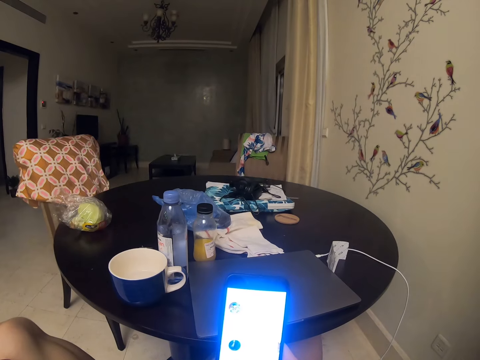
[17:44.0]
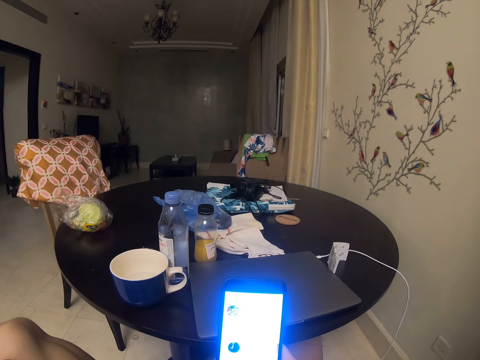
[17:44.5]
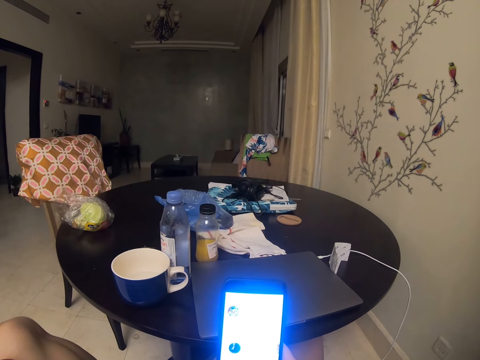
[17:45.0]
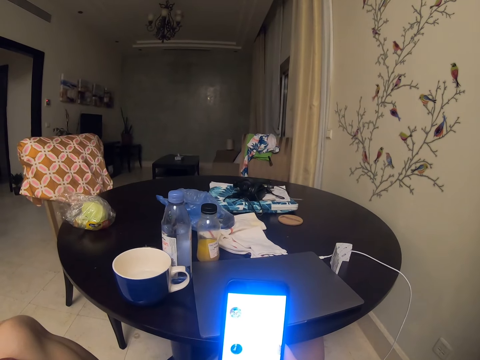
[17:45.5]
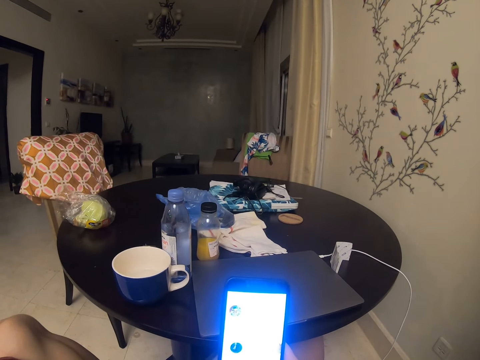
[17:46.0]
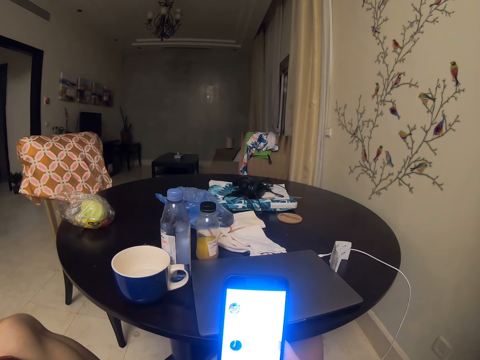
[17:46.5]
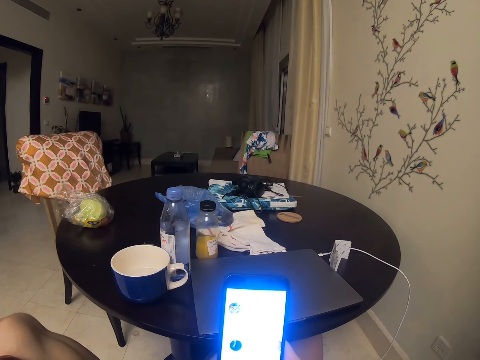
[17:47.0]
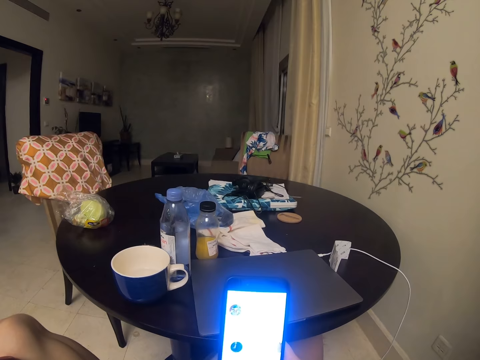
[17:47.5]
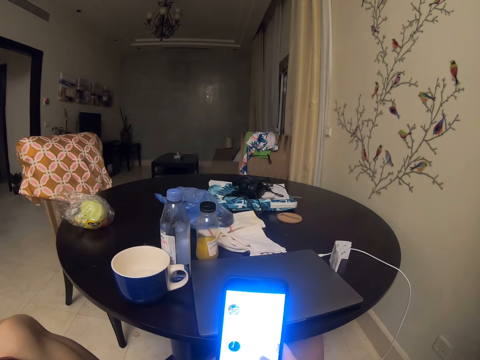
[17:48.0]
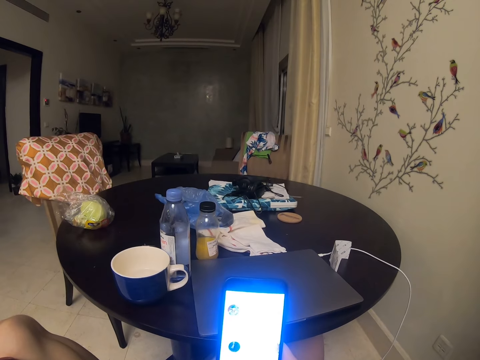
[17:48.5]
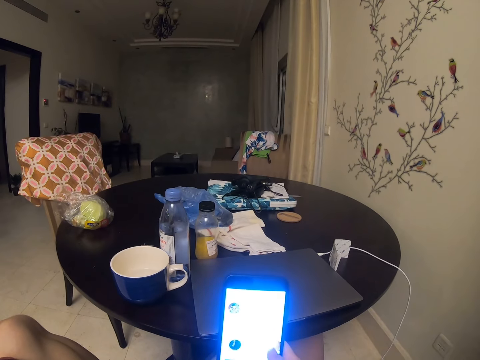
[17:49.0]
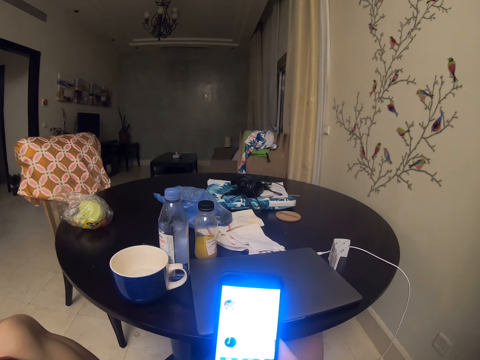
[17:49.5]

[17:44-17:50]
The camera wearer operates the phone.

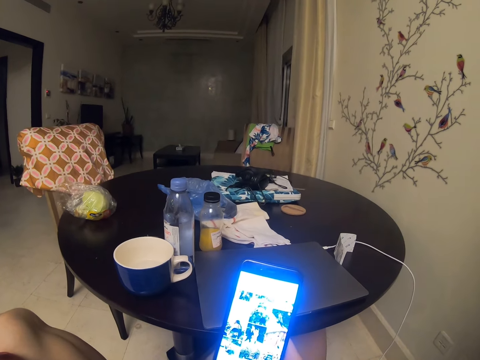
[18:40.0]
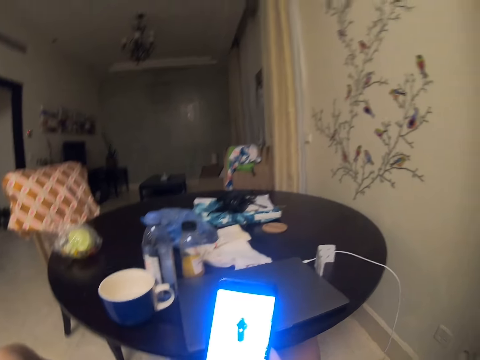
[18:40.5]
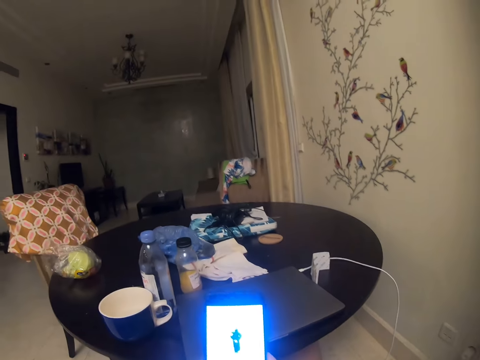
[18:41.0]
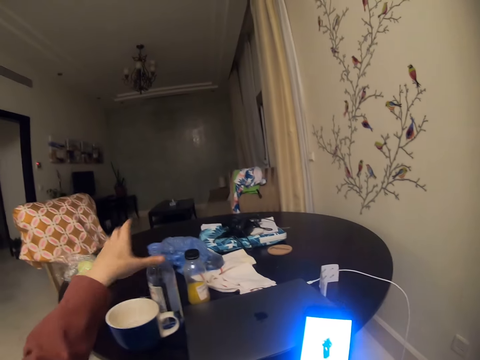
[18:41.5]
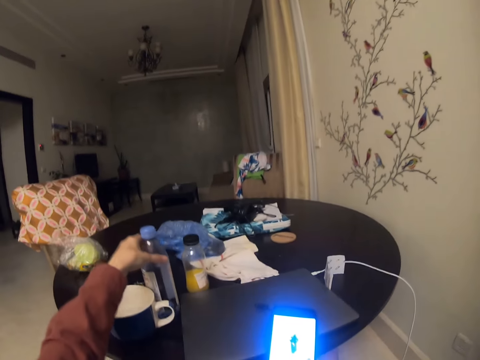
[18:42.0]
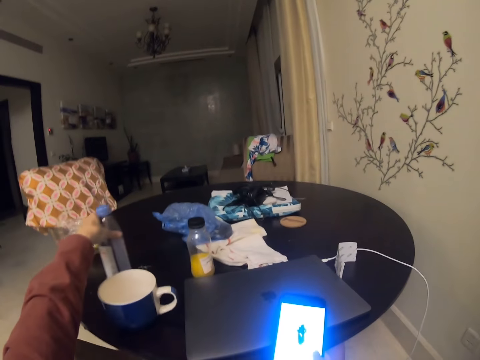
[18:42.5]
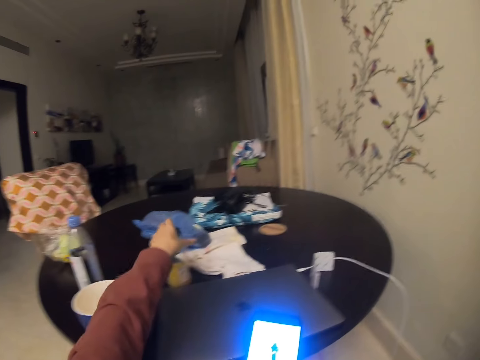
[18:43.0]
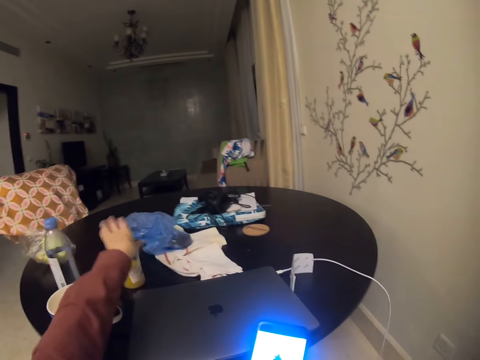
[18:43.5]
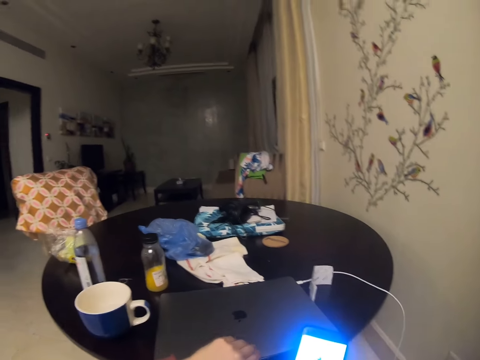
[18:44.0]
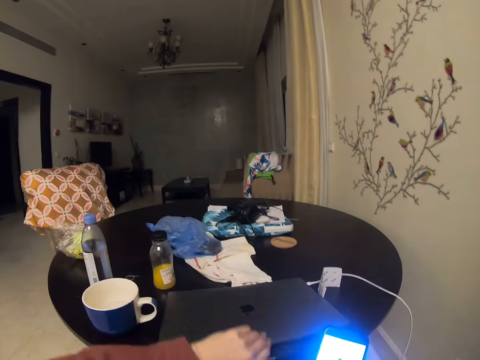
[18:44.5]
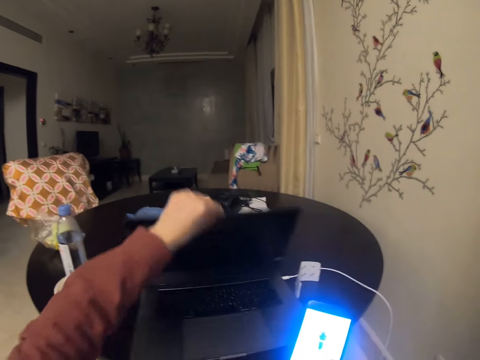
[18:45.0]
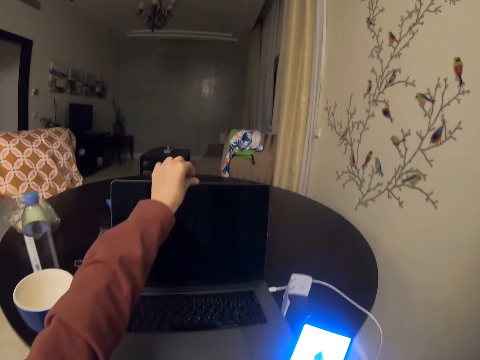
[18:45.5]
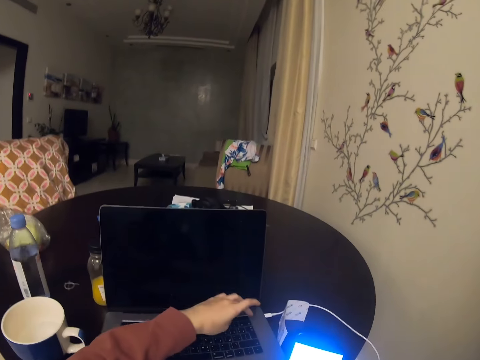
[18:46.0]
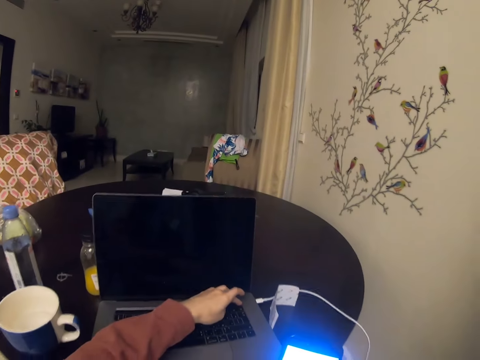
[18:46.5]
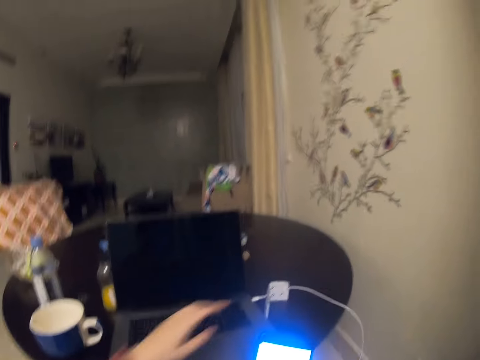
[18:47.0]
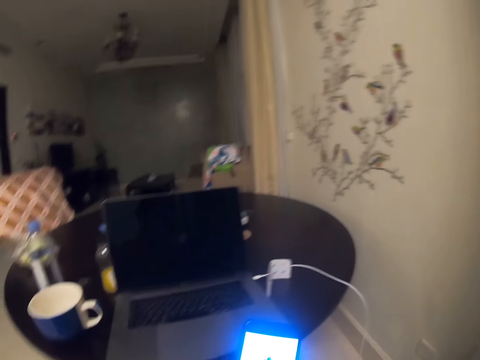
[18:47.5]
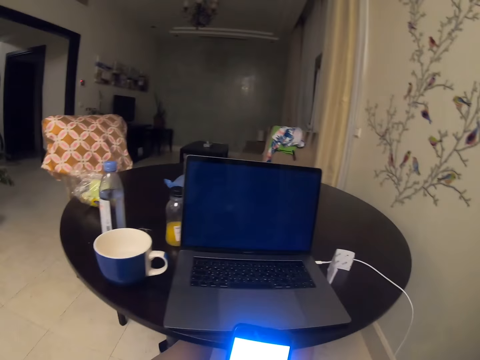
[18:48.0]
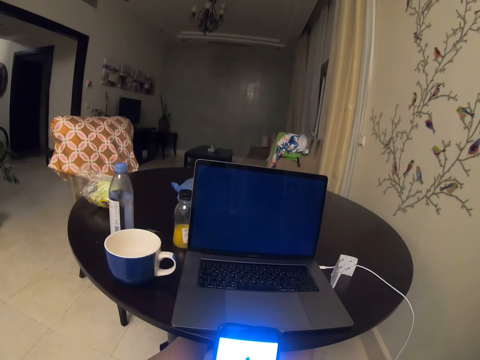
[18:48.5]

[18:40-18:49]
The camera wearer moves the bottle on the table. They open up the laptop. They turn on the laptop.

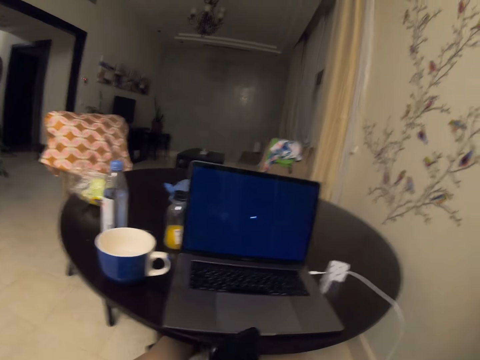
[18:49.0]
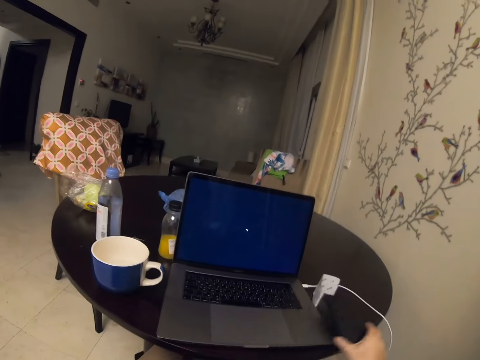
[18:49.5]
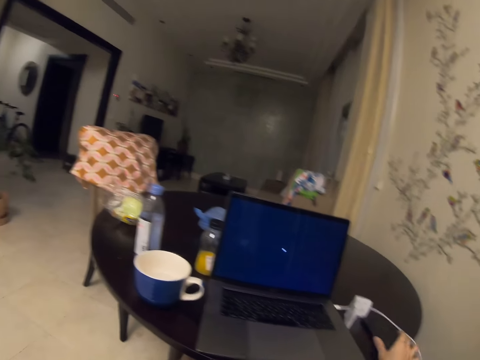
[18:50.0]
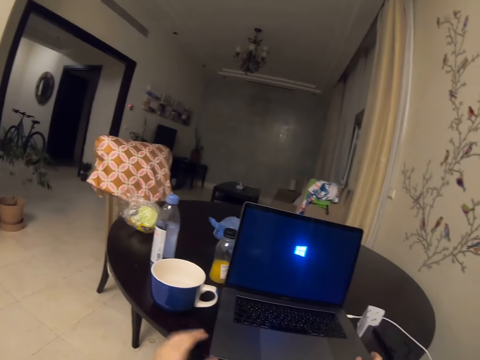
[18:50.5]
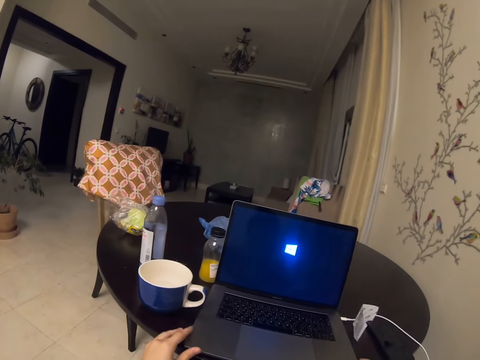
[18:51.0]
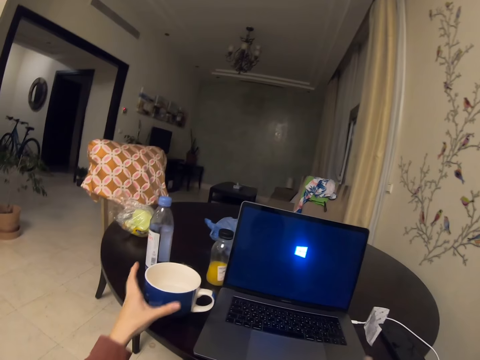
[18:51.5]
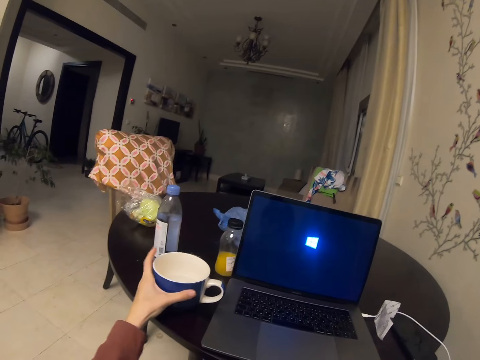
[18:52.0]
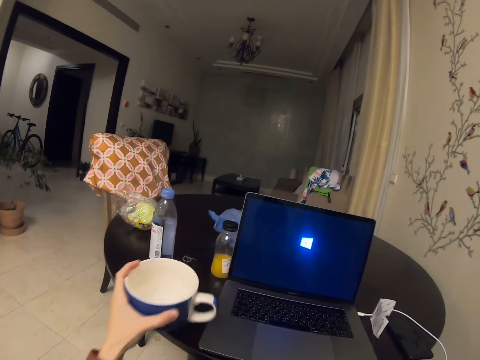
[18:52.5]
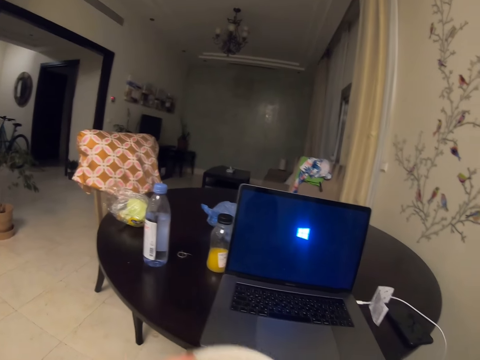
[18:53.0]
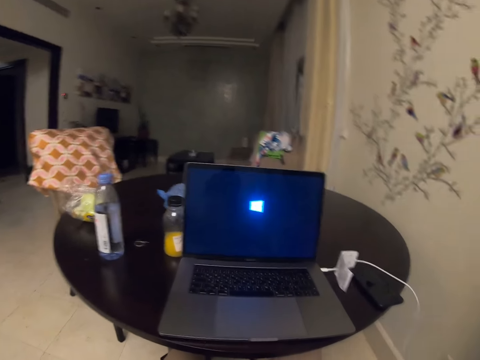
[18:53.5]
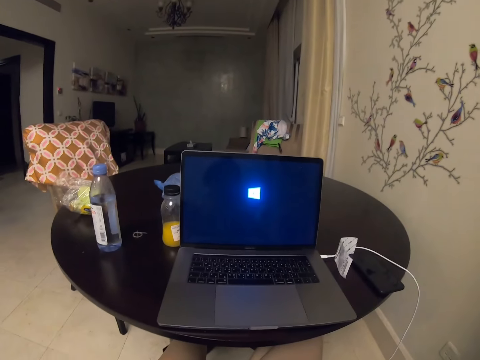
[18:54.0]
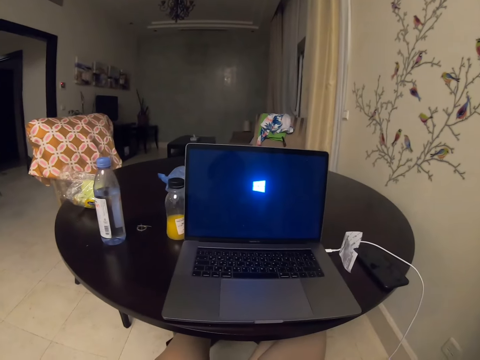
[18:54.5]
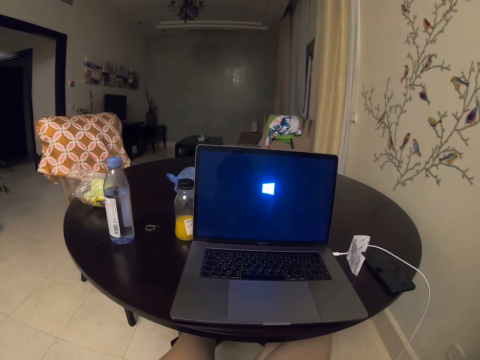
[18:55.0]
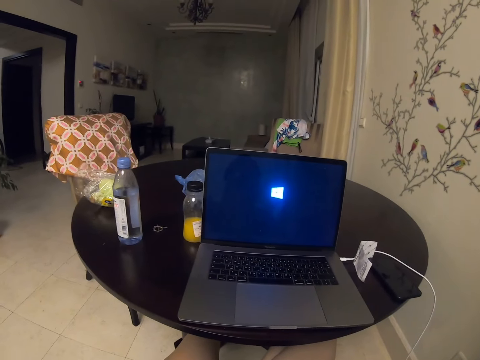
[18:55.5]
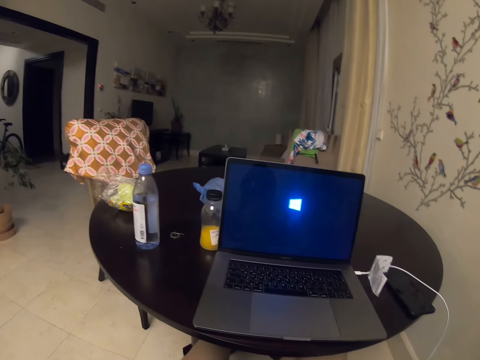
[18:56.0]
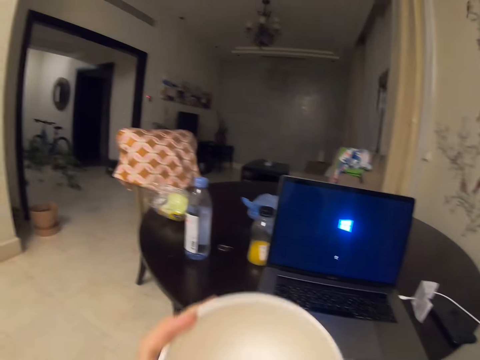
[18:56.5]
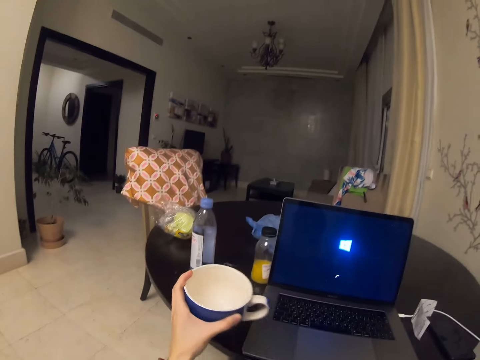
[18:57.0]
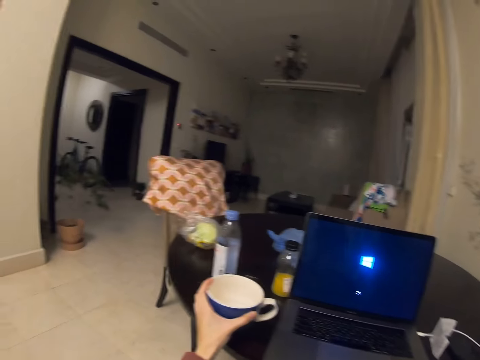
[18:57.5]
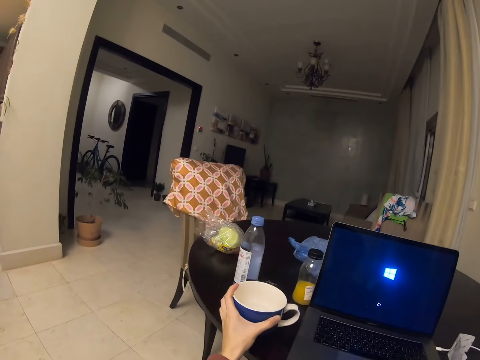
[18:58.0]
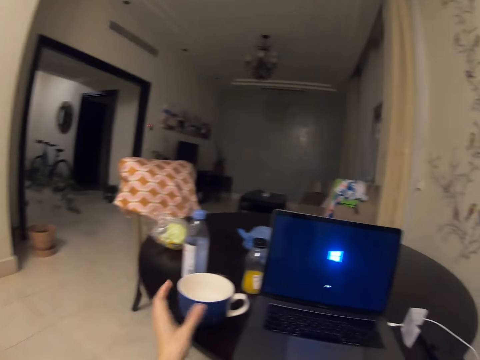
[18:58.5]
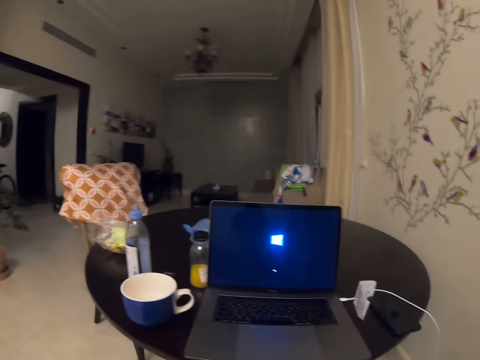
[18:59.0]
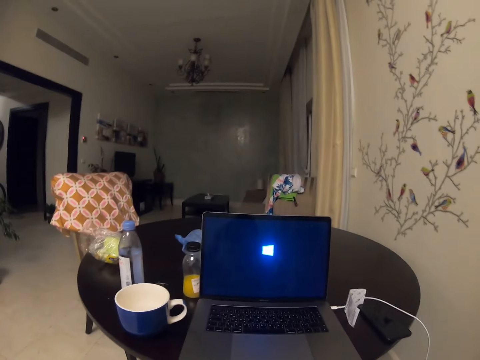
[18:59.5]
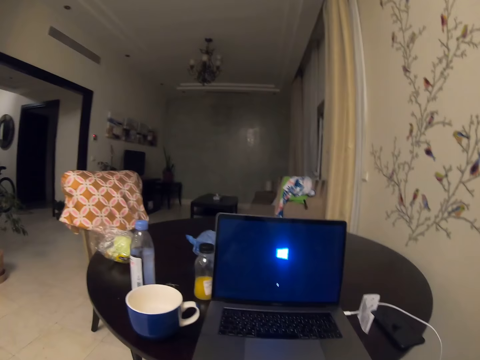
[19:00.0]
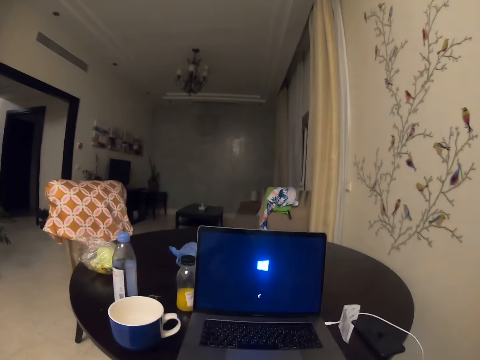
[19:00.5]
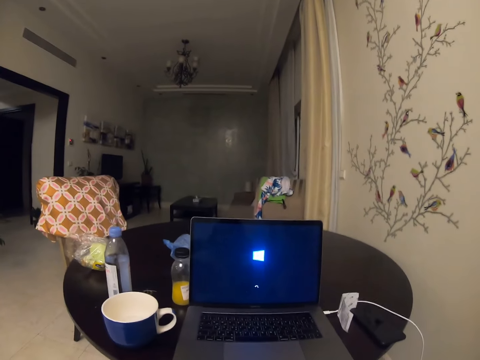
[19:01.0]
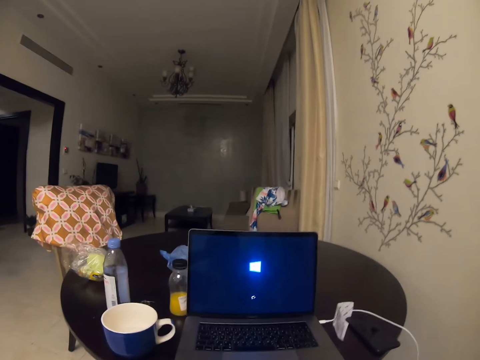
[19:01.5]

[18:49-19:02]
The camera wearer puts the phone on the table. They pick up the cup. They drink a beverage. They put the cup on the table. They look at the laptop.
